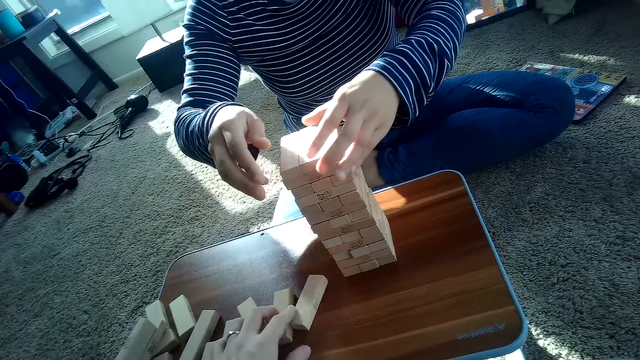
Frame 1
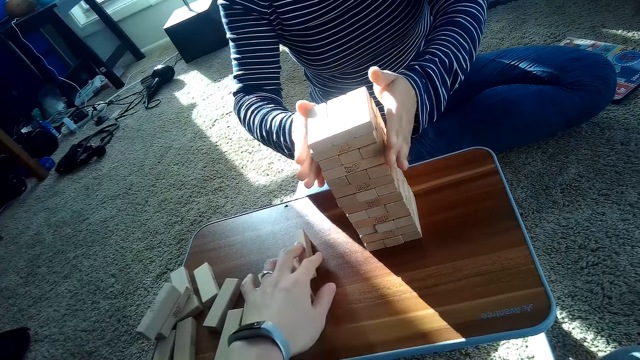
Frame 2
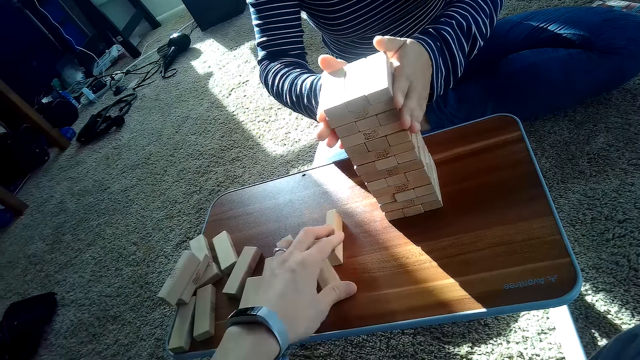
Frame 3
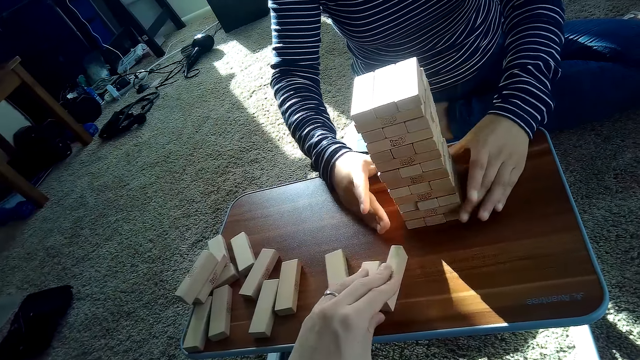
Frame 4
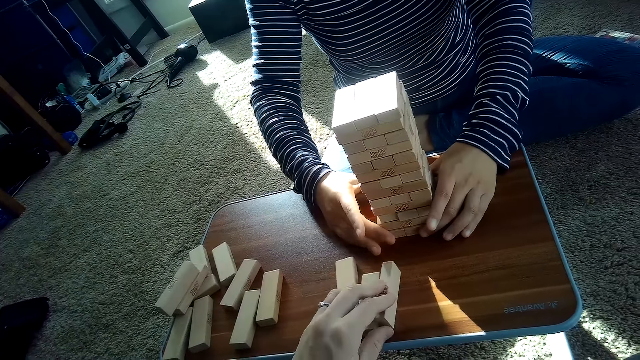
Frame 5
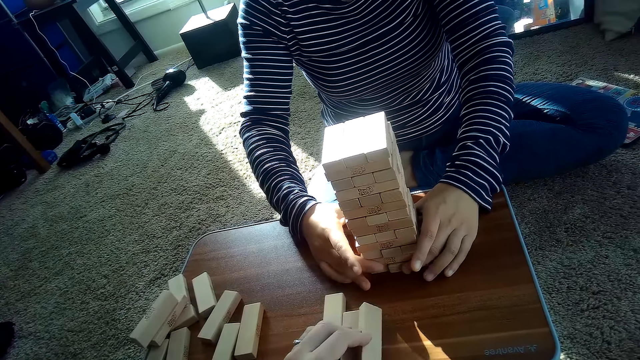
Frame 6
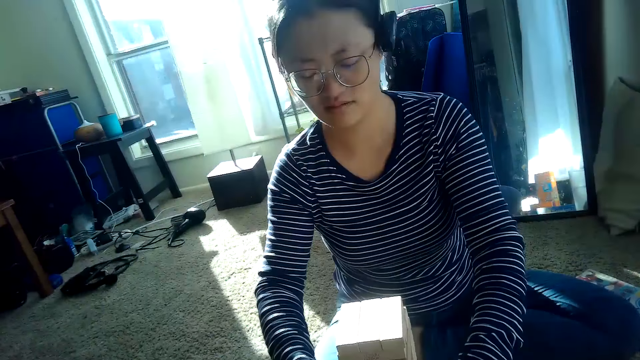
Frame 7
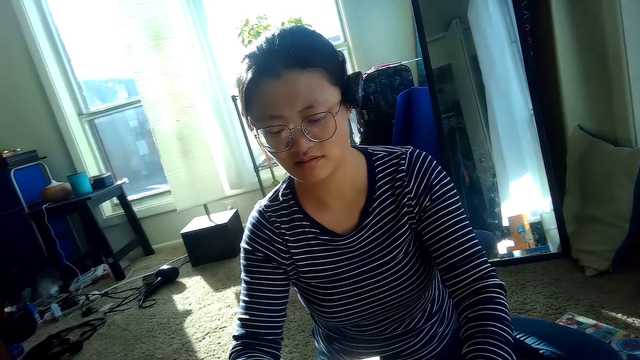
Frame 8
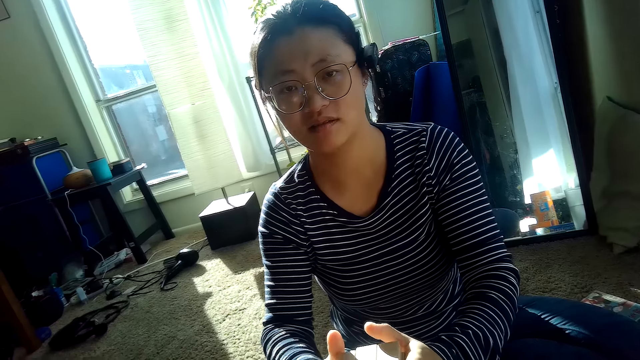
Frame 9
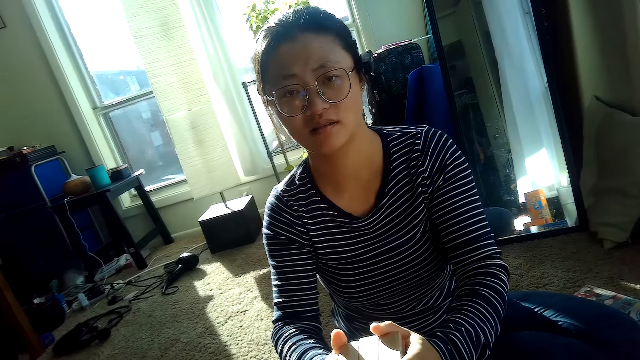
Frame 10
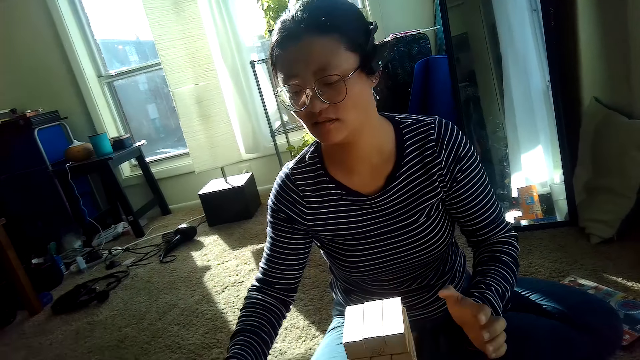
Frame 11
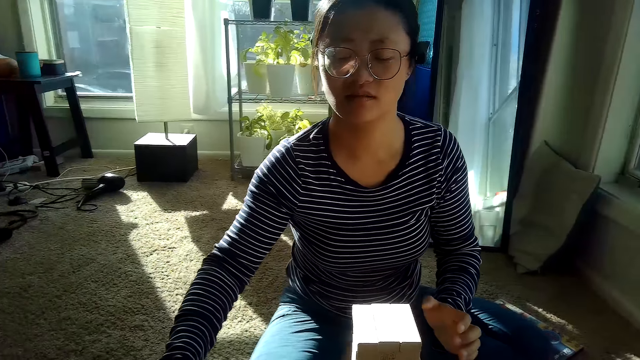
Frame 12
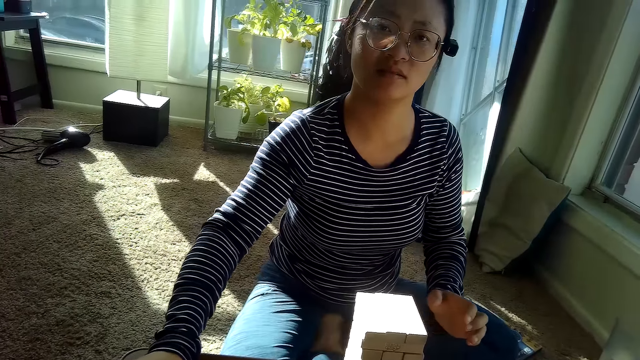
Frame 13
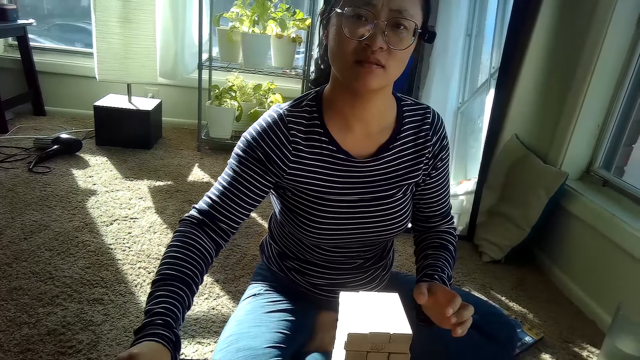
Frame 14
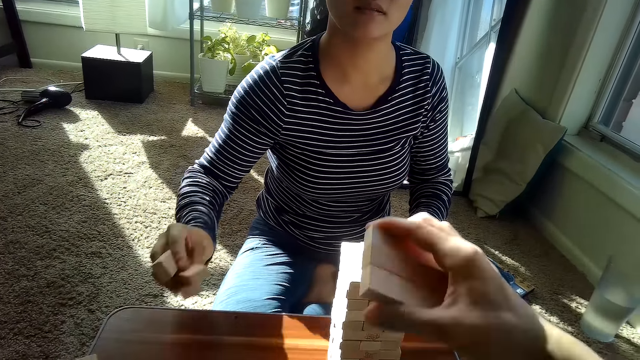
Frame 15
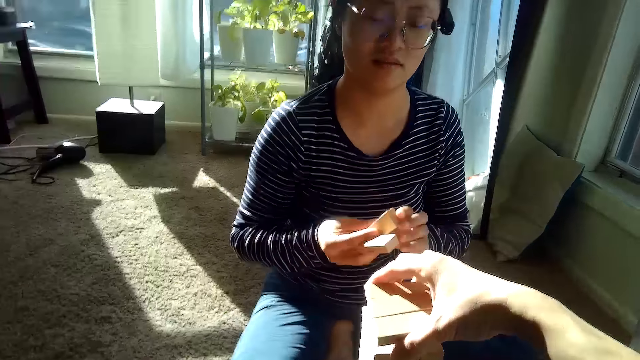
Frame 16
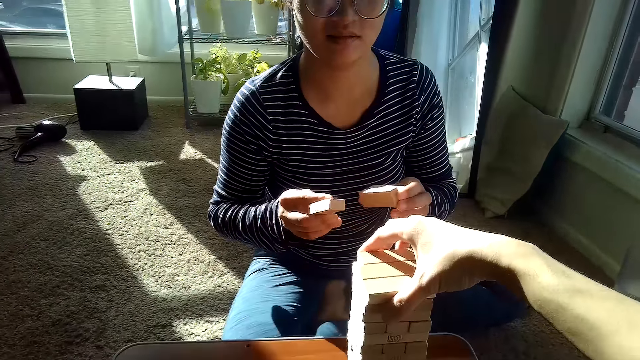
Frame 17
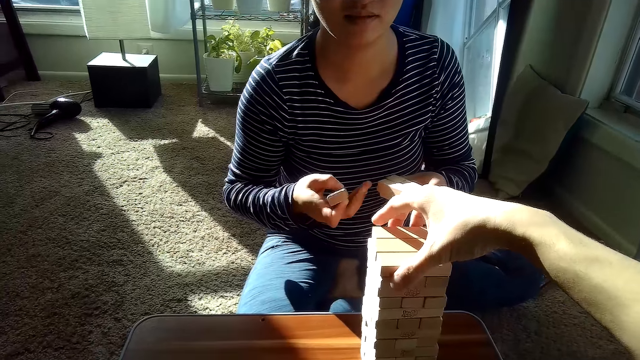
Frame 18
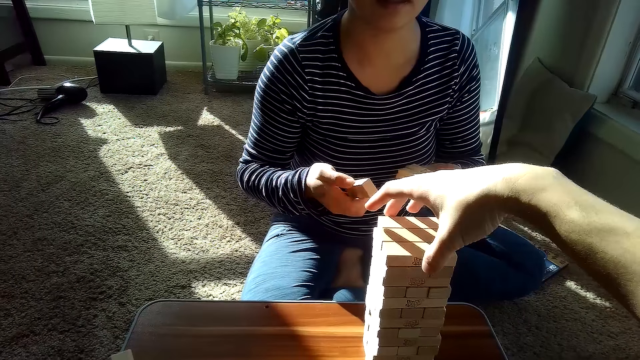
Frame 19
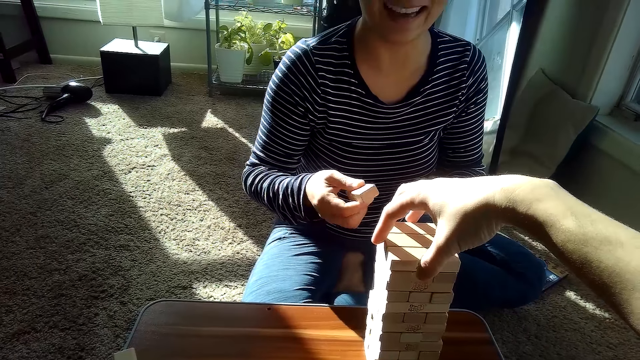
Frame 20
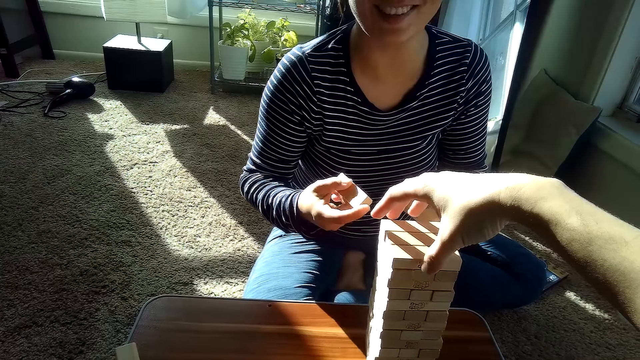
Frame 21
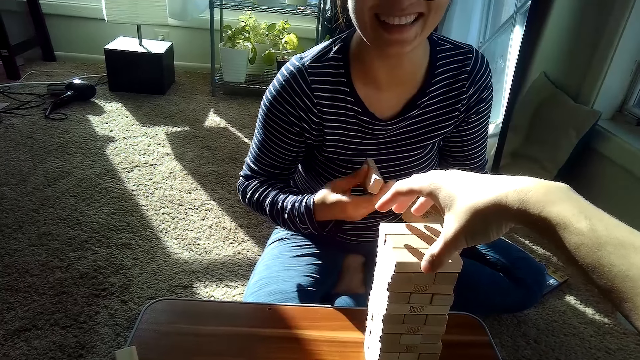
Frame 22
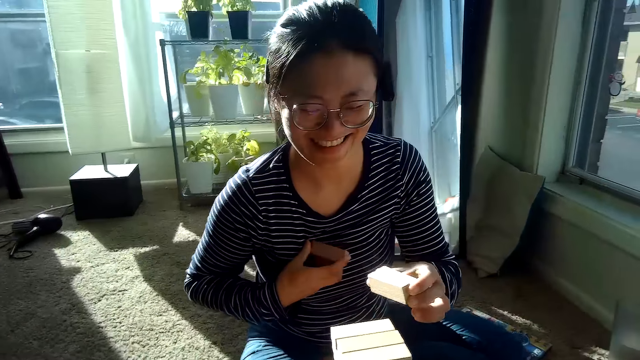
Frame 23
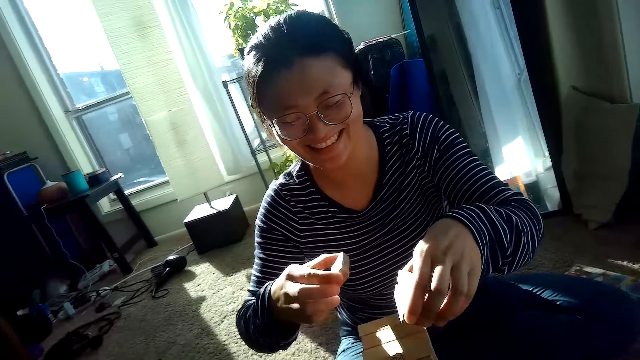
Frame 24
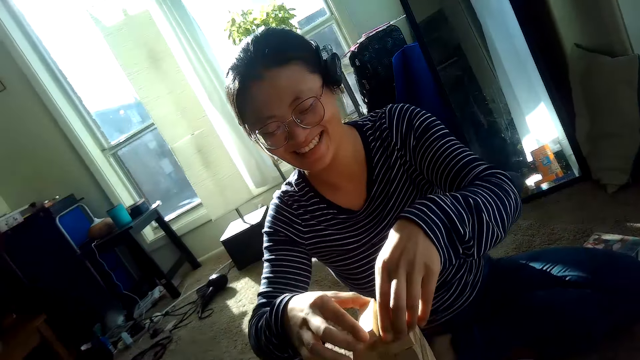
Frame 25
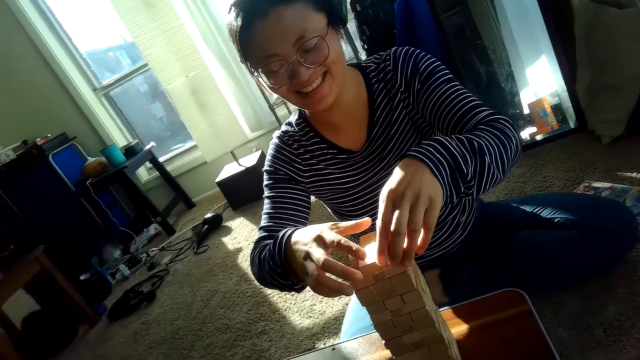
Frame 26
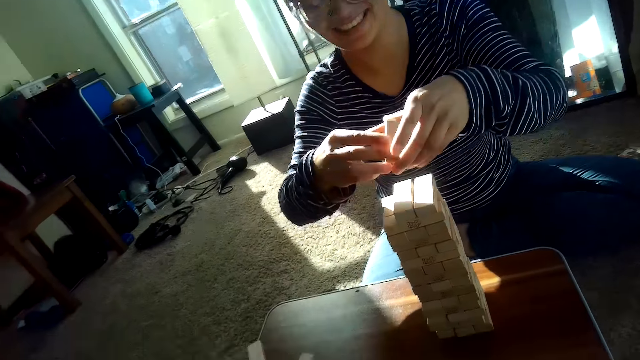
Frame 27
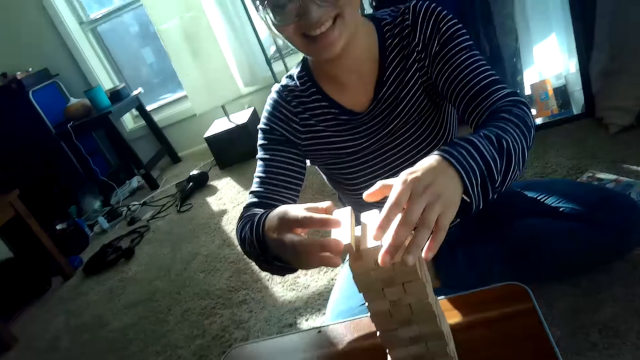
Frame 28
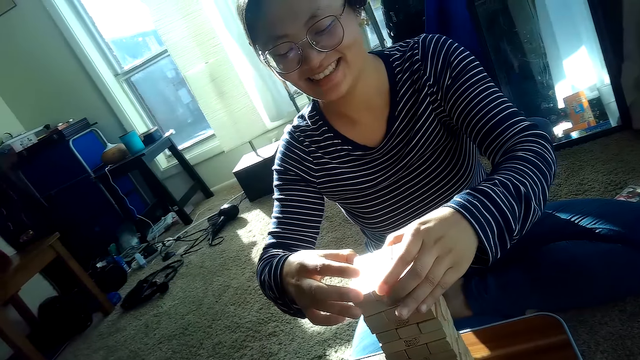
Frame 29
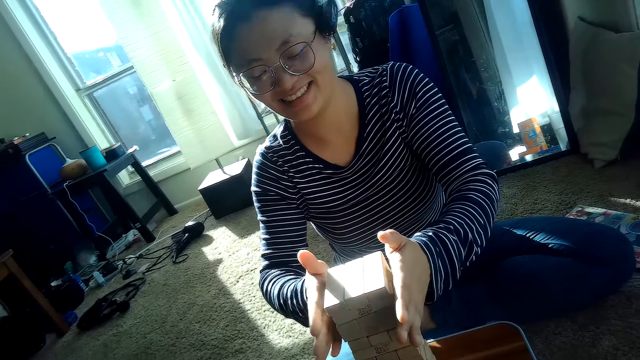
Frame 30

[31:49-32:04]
The partner adjusts the pile of jenga blocks on the table with both hands. The camera wearer picks some jenga blocks from the table with his left hand. The partner picks blocks. The camera wearer places some jenga blocks on top of the pile of jenga blocks with his right hand. The partner holds a jenga block in each hand. The partner places the jenga blocks in her hands on top of the pile of jenga blocks.

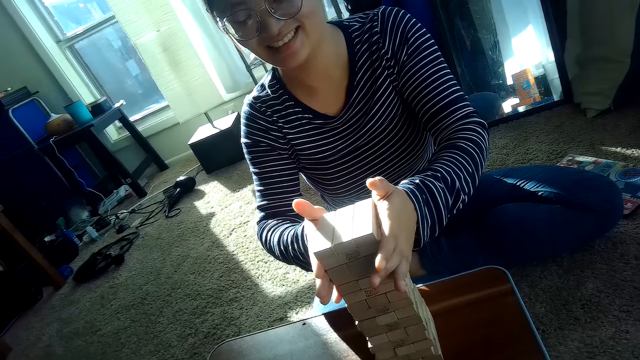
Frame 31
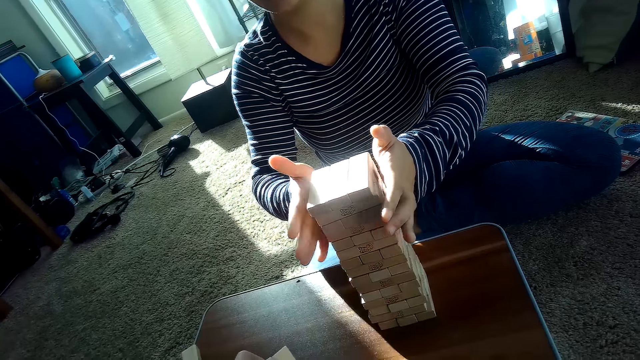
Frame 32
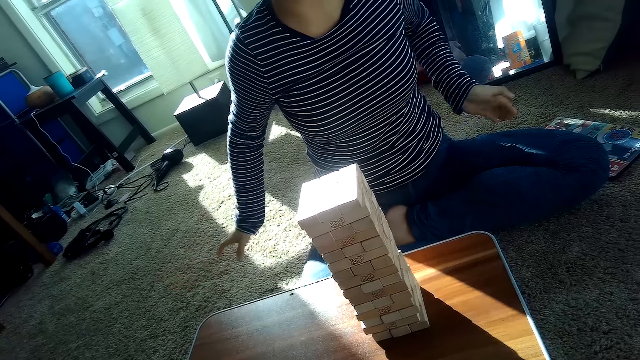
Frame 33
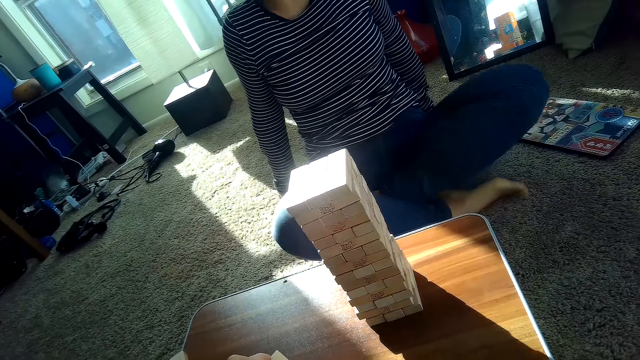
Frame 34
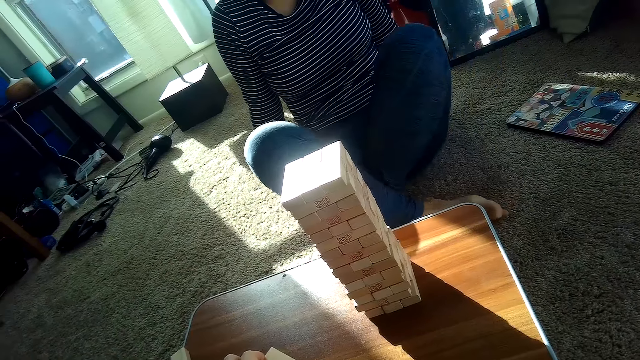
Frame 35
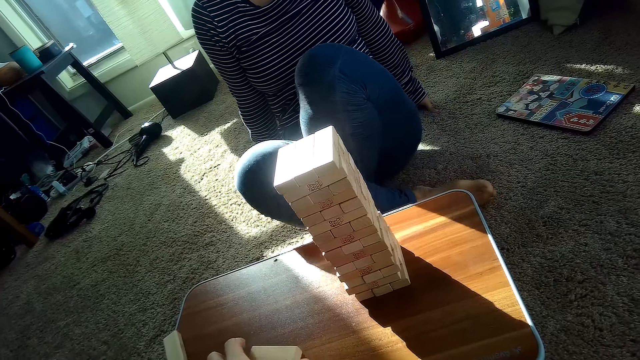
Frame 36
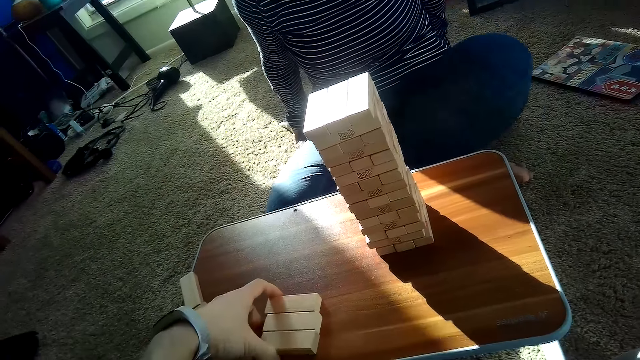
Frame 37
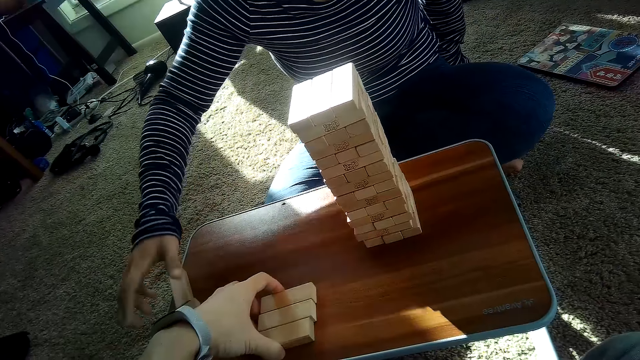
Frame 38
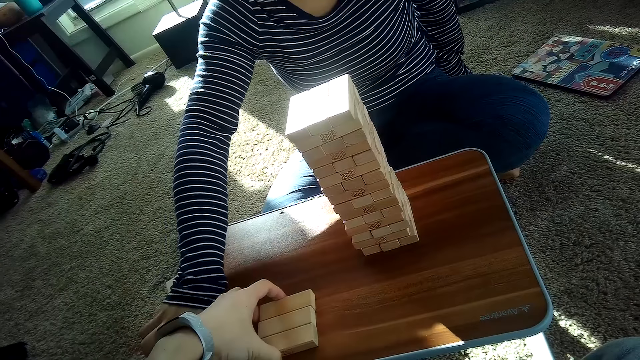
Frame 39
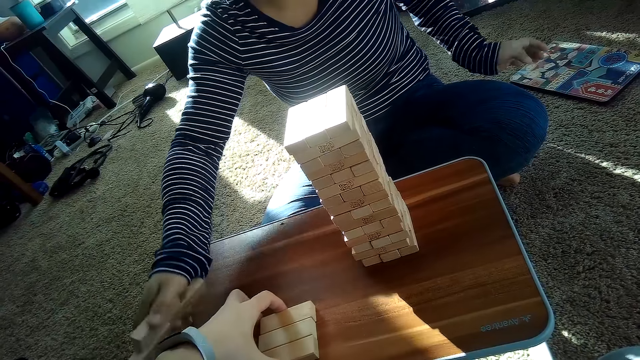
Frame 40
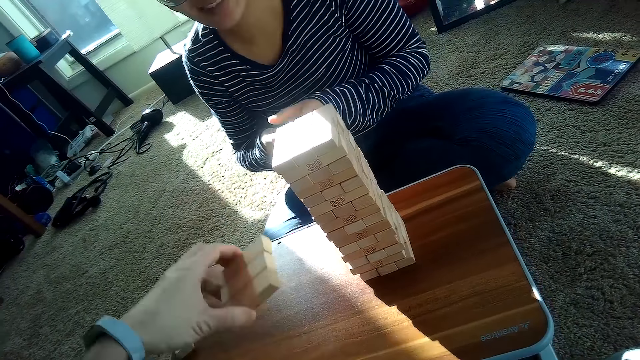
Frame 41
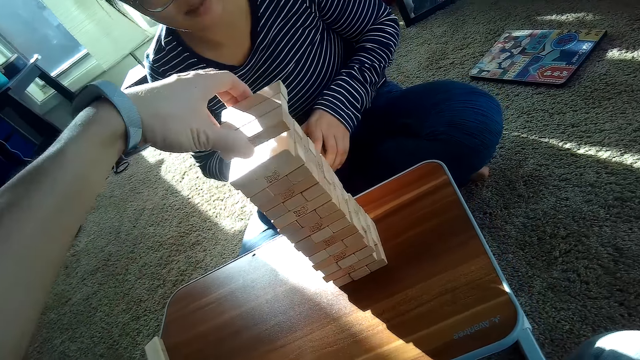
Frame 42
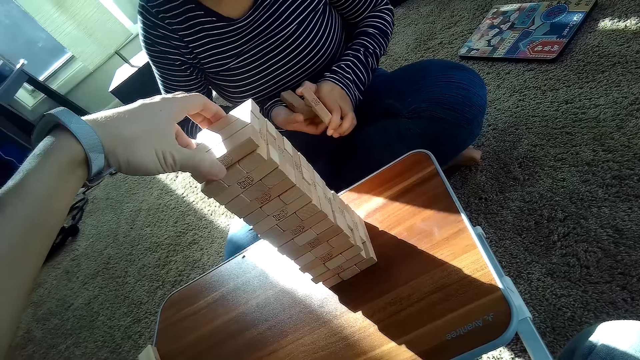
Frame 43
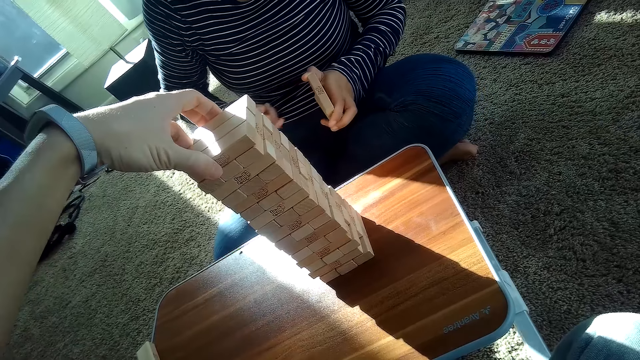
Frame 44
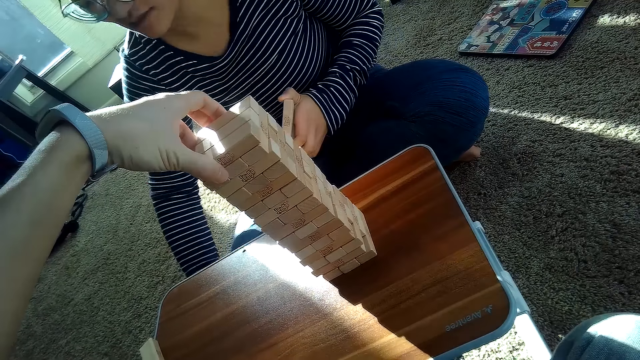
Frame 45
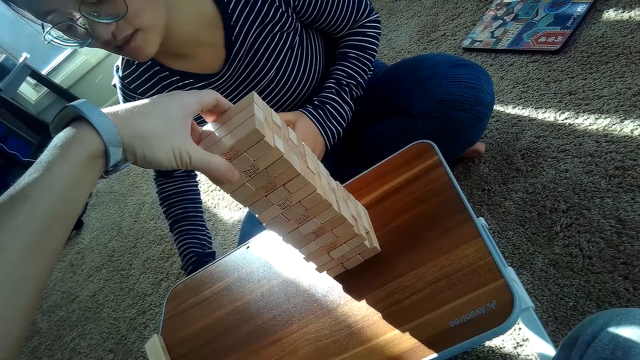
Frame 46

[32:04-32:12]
The partner sits well. The camera wearer picks some jenga blocks from the table with his left hand. The partner picks up some jenga blocks from the table with her right hand. The camera wearer places some jenga blocks on top of the pile of jenga blocks with his left hand. The partner holds a jenga block in each hand.
